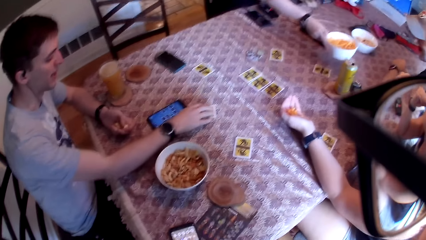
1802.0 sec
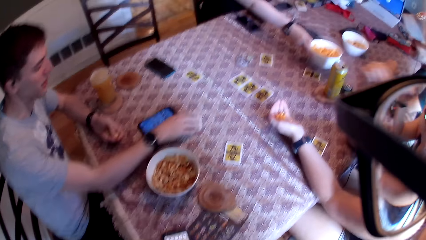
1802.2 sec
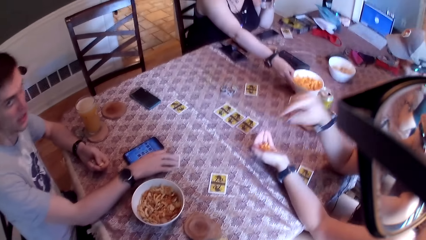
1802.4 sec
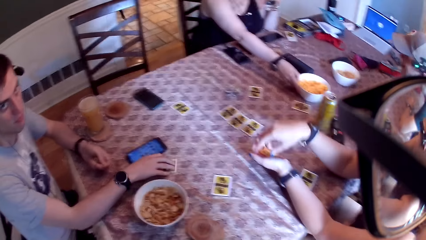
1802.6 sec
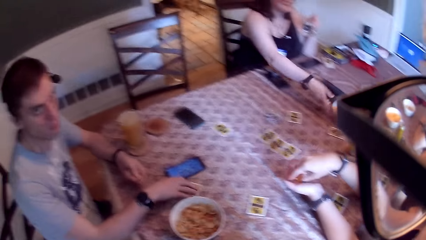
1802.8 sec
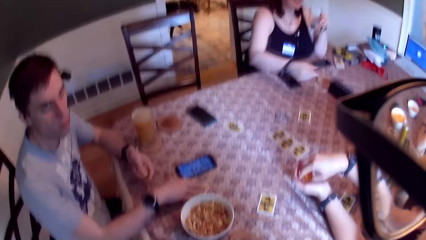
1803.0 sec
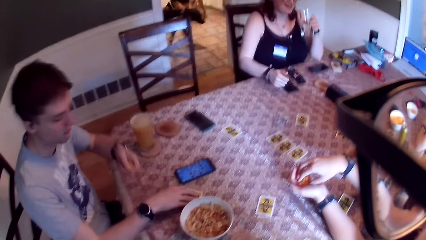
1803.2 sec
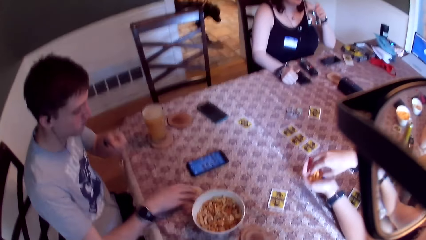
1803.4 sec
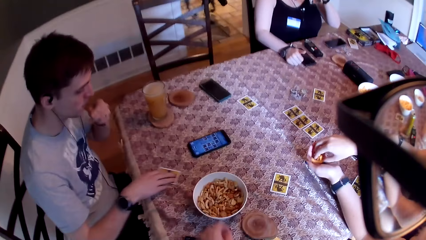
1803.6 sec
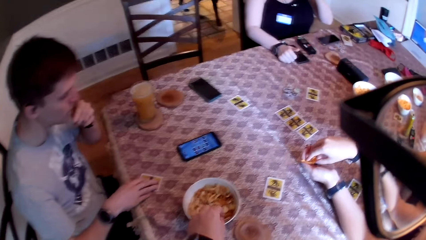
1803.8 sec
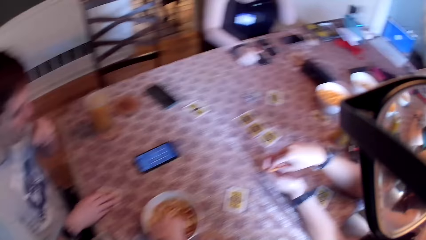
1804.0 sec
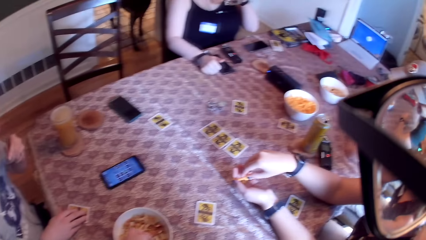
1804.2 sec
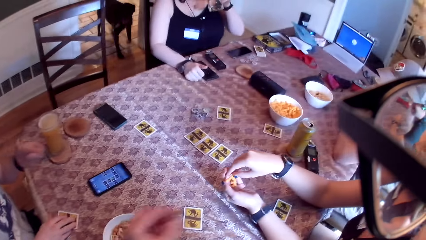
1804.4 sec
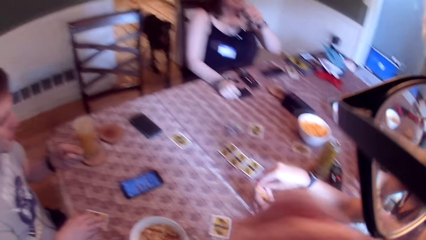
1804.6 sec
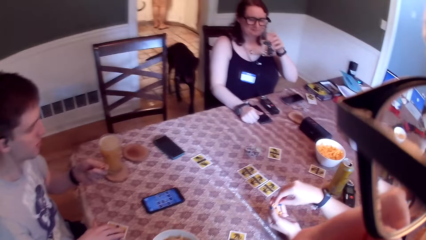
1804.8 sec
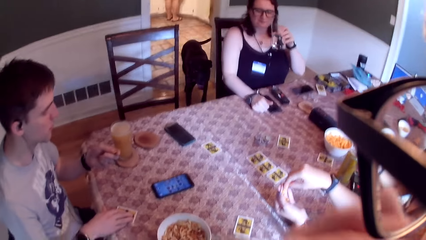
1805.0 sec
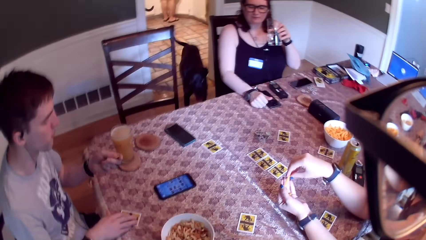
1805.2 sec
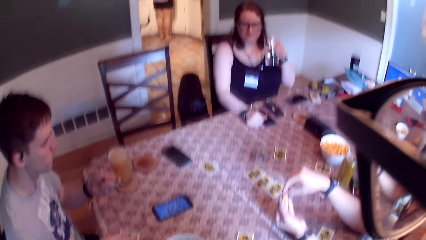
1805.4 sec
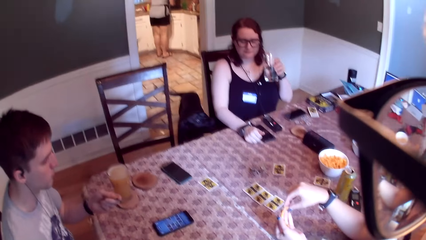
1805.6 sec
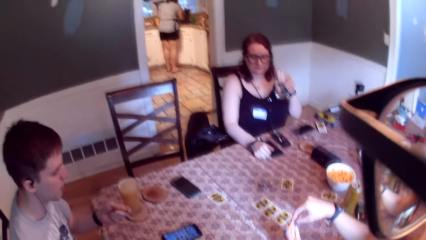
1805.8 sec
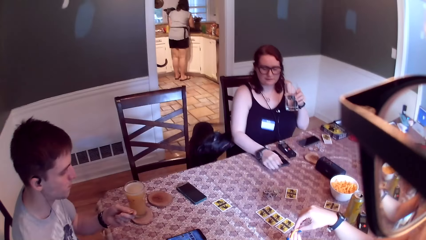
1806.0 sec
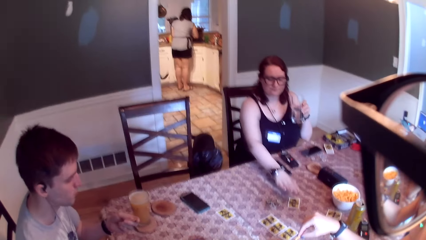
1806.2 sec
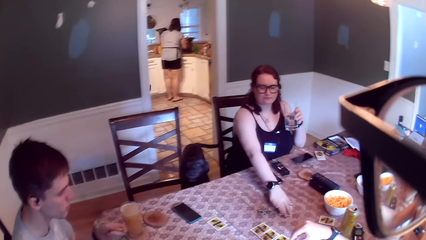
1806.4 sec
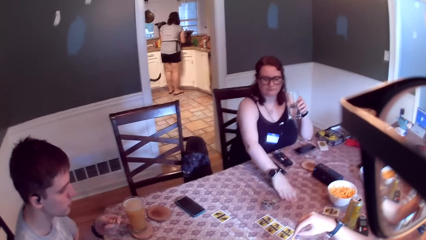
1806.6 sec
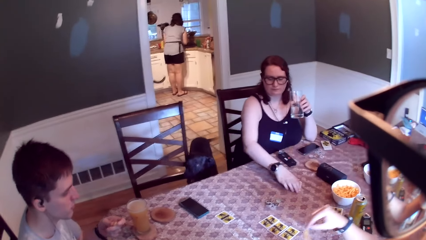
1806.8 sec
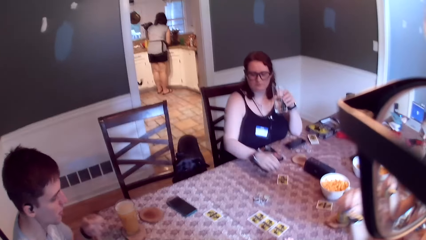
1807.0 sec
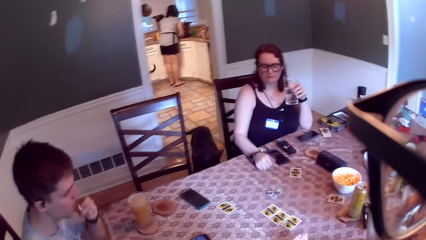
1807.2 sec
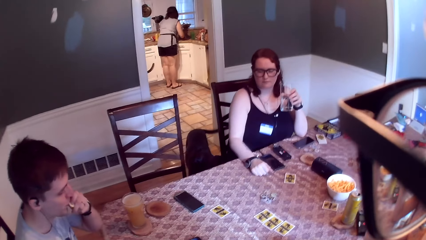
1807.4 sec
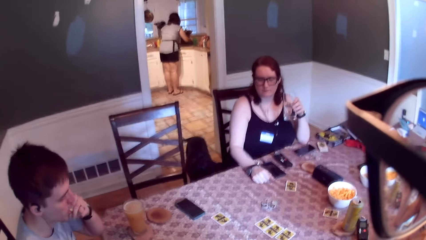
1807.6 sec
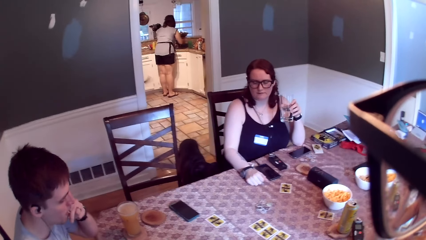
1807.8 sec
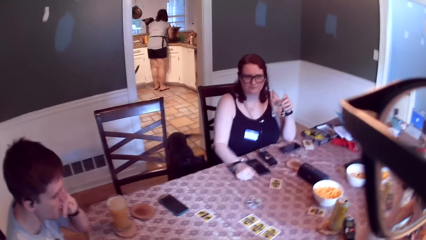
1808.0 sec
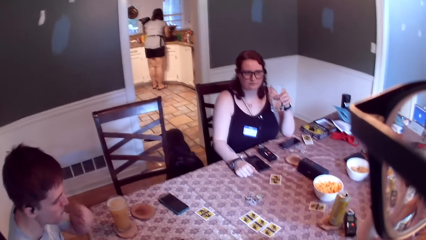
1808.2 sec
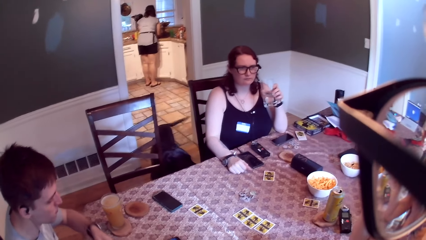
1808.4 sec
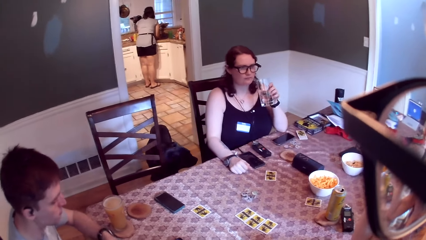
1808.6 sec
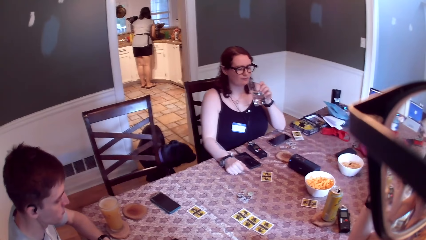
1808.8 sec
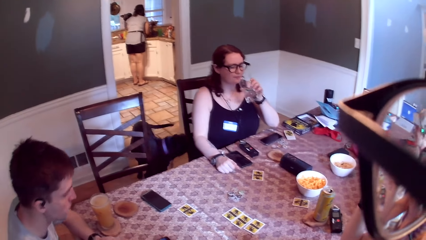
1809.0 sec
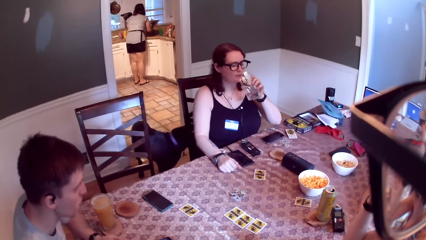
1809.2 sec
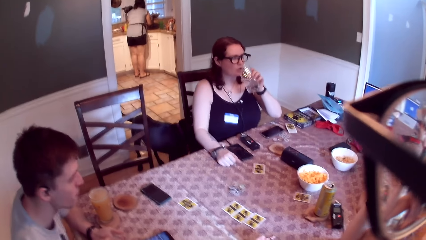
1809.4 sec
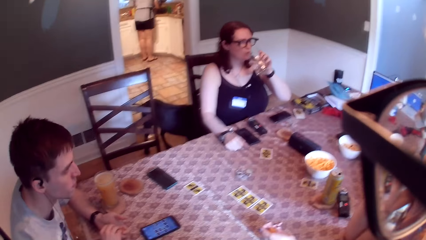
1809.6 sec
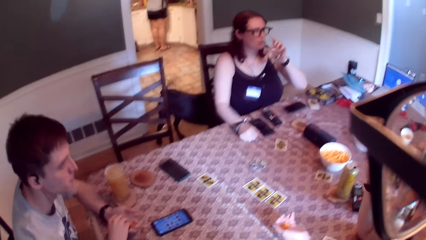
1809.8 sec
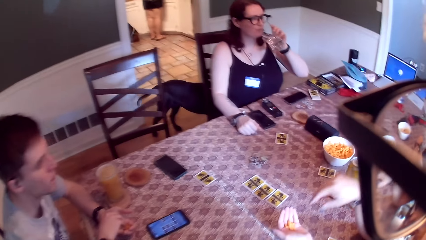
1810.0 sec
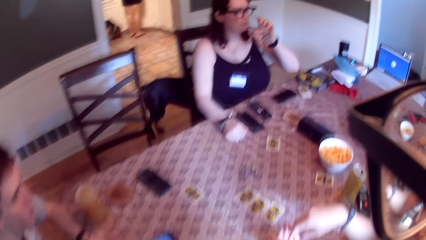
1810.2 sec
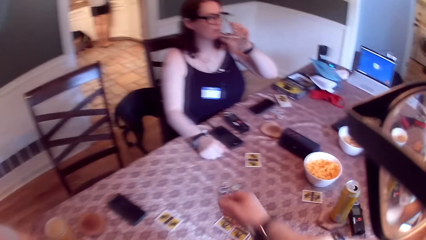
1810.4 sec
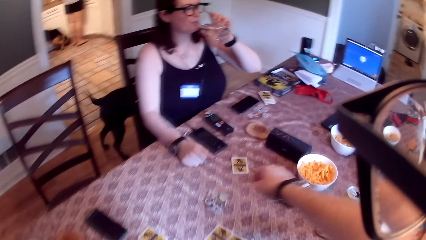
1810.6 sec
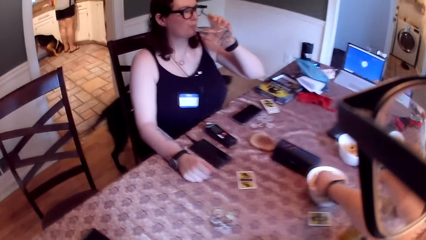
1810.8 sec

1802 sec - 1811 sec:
A man shifts the card on the table with his right hand. The man grabs the card and talks to the camera wearer. A woman puts the bowl on the table with her right hand. Another woman takes snacks from her left hand with her right hand. The camera wearer takes a snack from the bowl with his left hand. He puts the snack in his mouth with his left hand. He talks to colleagues. The other woman puts the snacks in her mouth with her right hand. The camera wearer looks at snacks on the table. The first woman drinks water from the cup in her left hand. The other woman takes snacks from her left hand with her right hand.

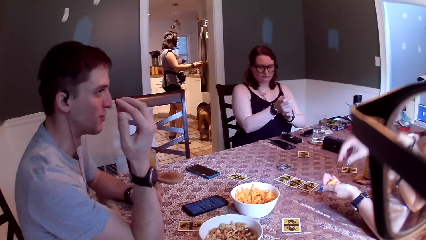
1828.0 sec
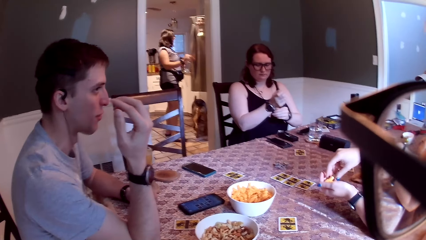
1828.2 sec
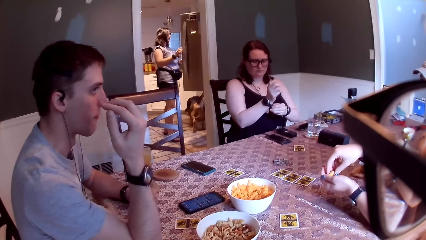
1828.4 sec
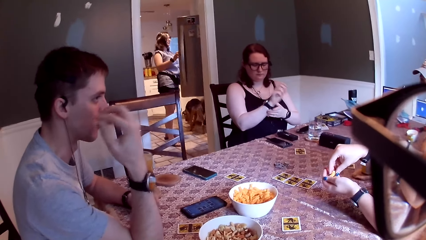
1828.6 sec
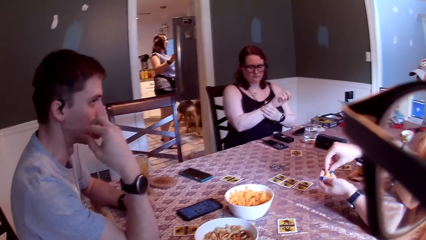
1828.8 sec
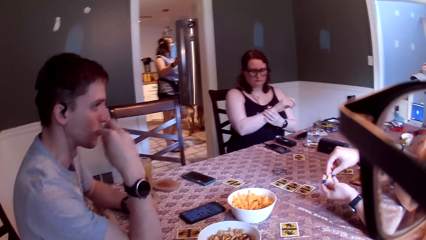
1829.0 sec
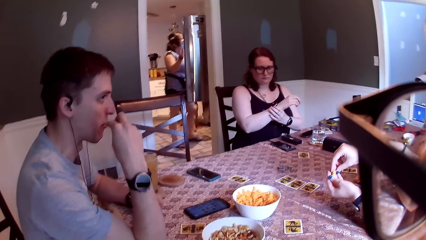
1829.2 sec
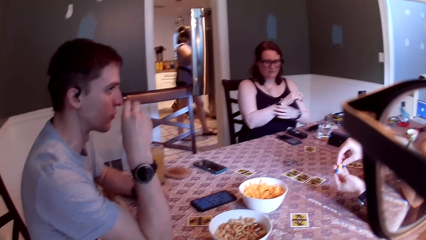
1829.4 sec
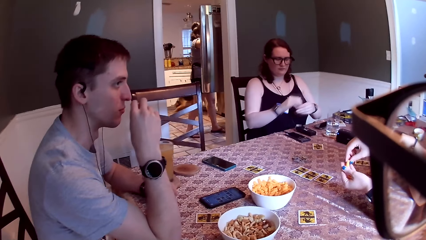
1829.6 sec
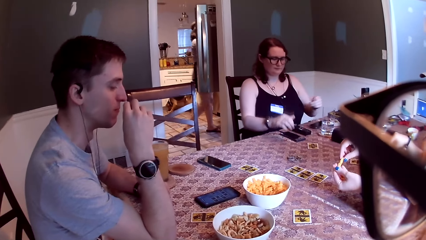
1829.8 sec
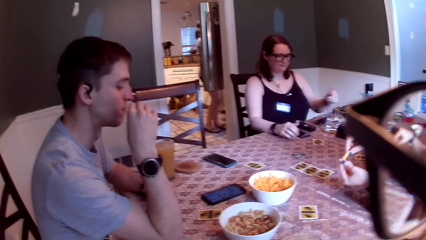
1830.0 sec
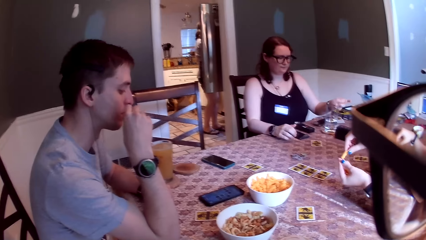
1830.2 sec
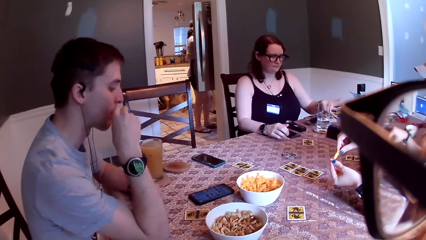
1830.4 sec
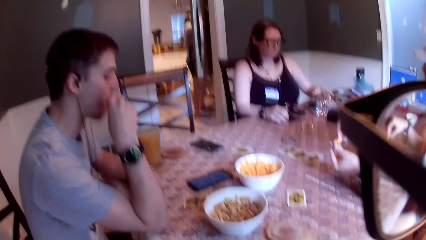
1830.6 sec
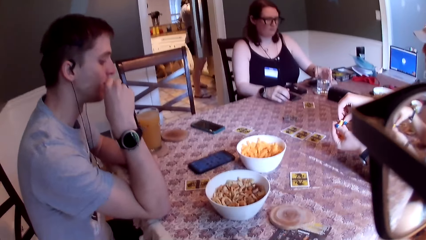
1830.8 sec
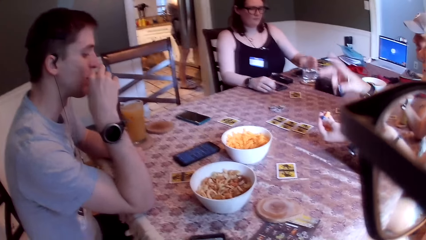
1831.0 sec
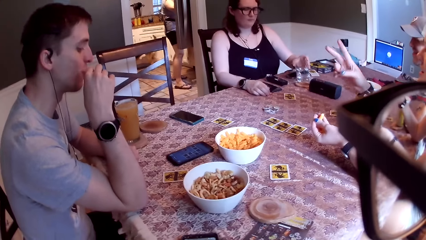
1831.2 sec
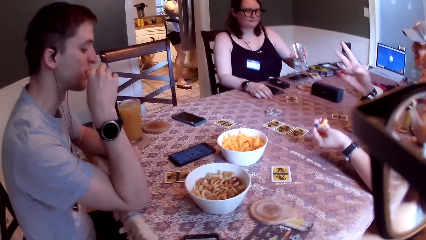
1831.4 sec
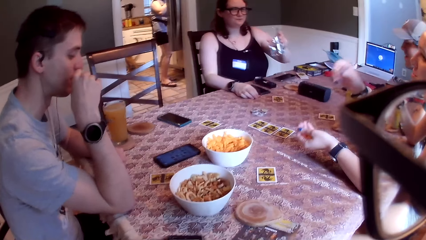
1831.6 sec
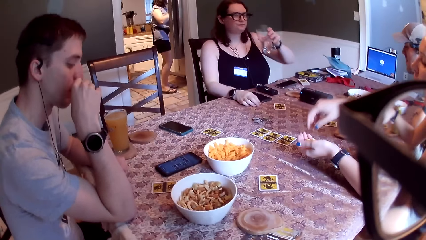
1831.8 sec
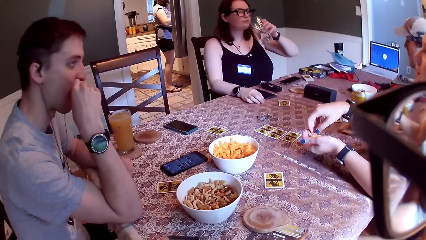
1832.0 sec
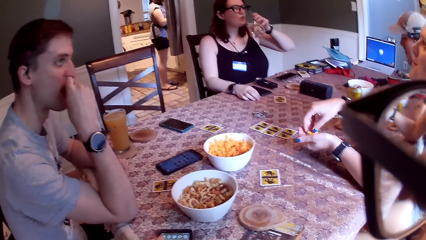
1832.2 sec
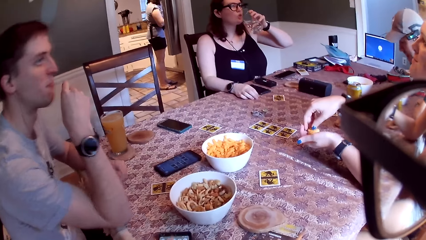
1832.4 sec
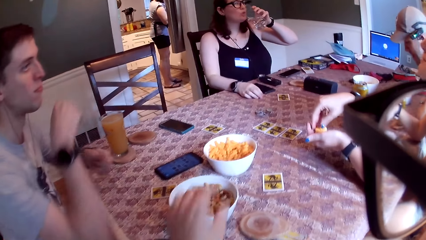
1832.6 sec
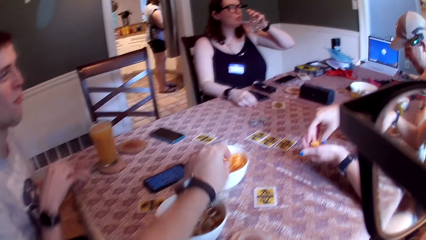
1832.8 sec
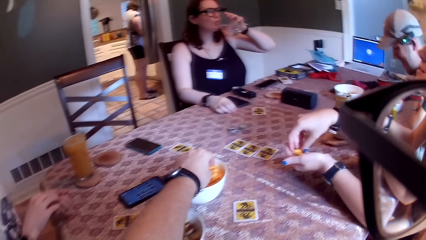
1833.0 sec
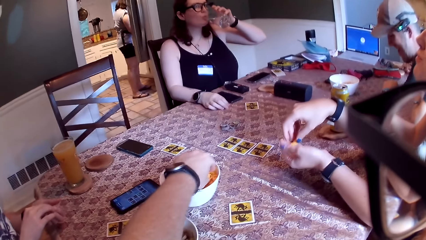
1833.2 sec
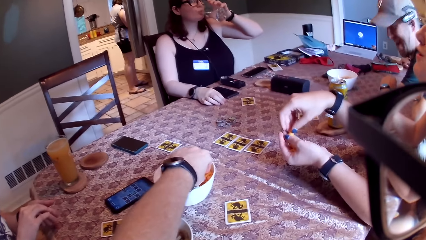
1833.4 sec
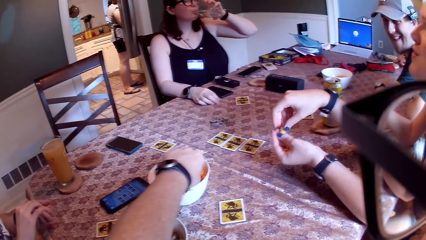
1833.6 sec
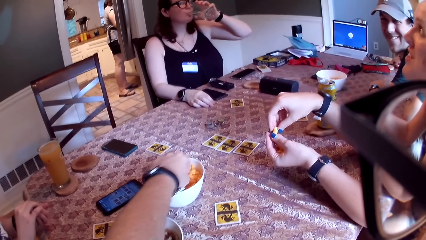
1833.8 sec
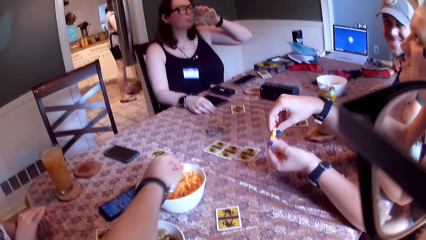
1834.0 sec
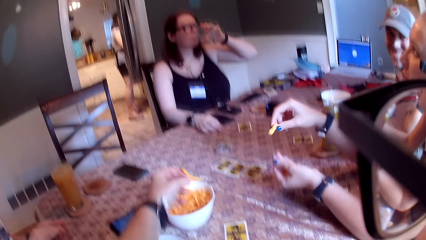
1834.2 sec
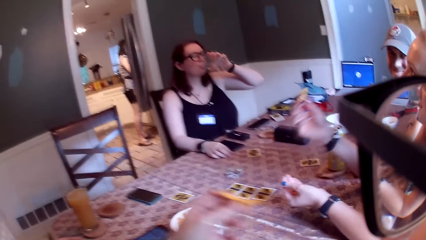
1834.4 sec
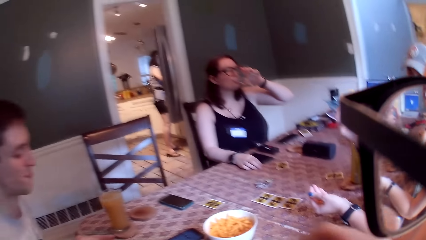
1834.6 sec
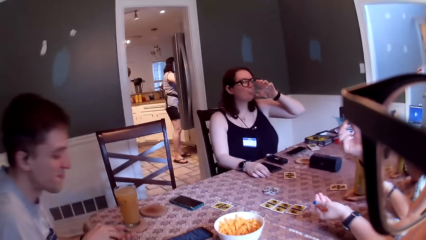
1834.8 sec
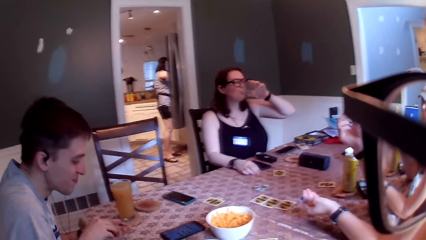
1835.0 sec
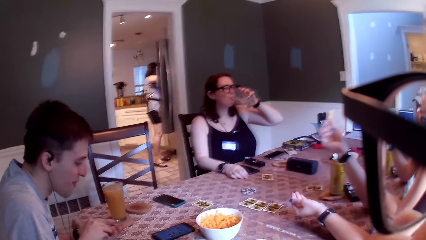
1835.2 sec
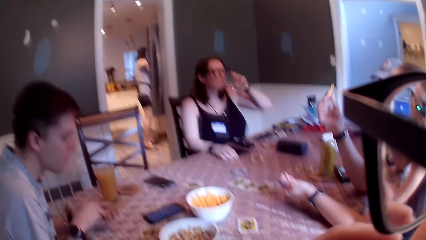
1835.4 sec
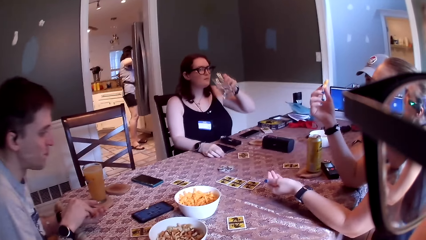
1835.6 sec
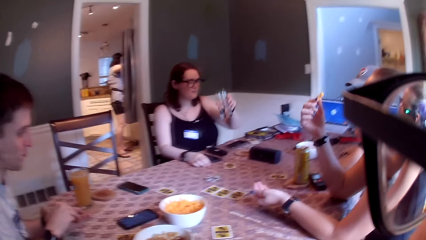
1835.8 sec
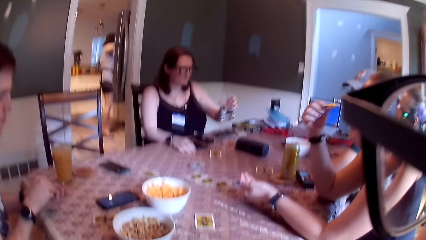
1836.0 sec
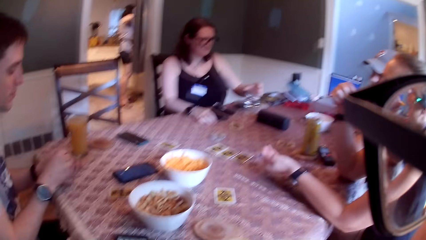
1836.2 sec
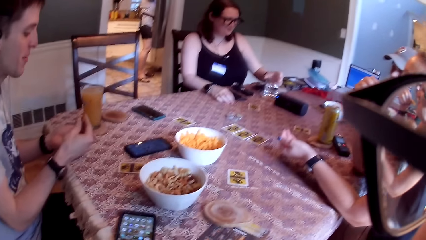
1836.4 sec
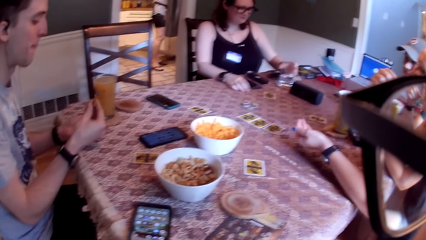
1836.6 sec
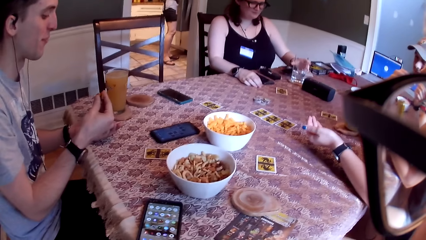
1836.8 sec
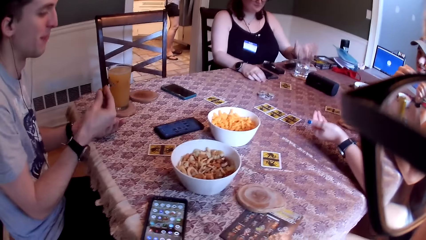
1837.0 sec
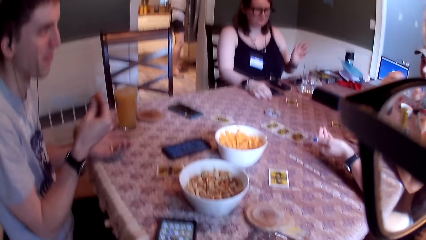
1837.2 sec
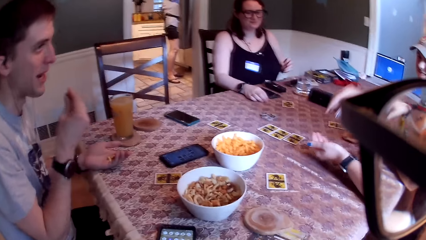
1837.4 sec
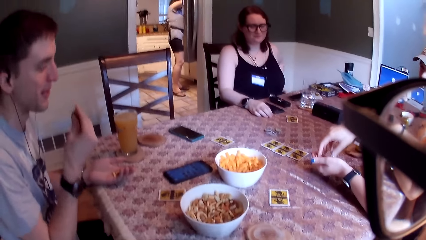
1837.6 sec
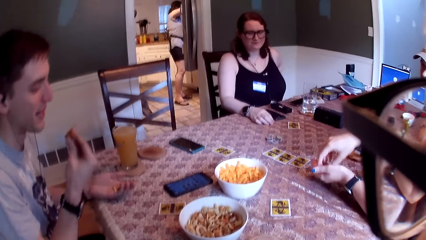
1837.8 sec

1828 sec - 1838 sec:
A woman takes snacks from her left hand with her right hand. Another woman takes the glass of water from the table with her left hand. A man puts snacks in his mouth with his right hand. The first woman holds snacks and talks to colleagues. The other woman drinks water from the cup in her left hand. The camera wearer takes snacks from the bowl with his left hand. The first woman takes snacks from her left hand with her right hand. The man takes snacks from his left hand with his right hand. The first woman talks to colleagues and holds the snacks. The first woman holds the snacks and talks to colleagues. The camera wearer eats snacks. The first woman puts the snacks in her mouth with her right hand. The man holds snacks and talks to colleagues.
